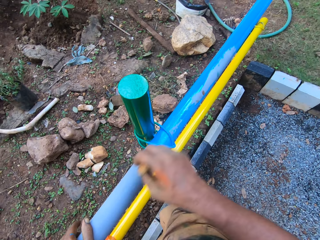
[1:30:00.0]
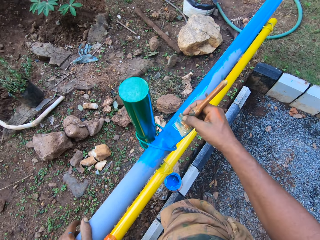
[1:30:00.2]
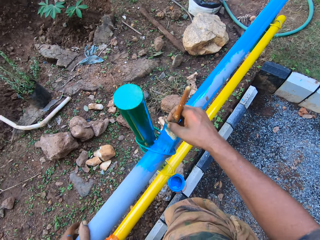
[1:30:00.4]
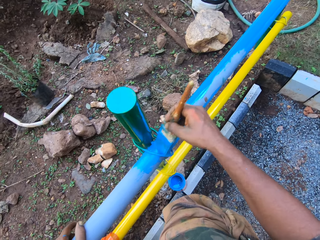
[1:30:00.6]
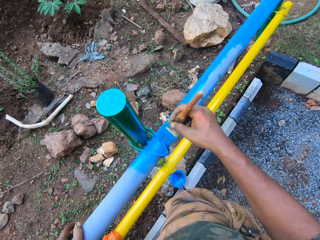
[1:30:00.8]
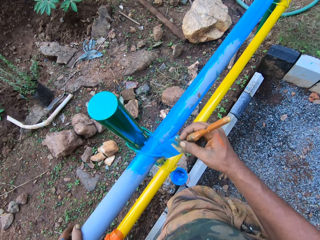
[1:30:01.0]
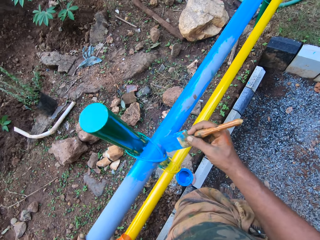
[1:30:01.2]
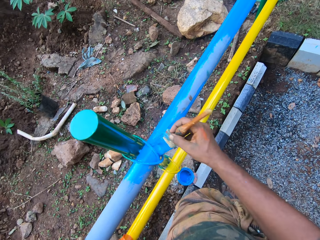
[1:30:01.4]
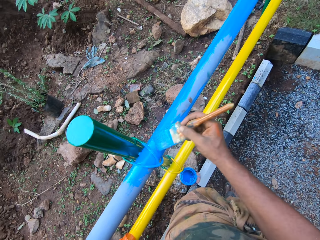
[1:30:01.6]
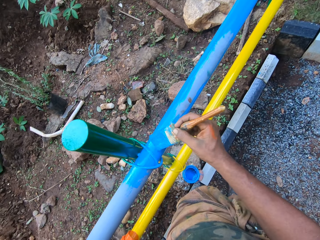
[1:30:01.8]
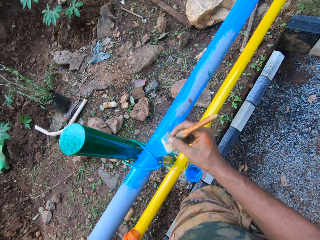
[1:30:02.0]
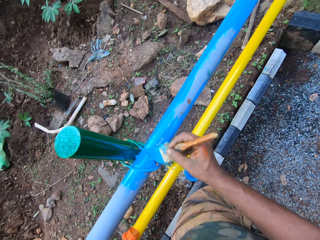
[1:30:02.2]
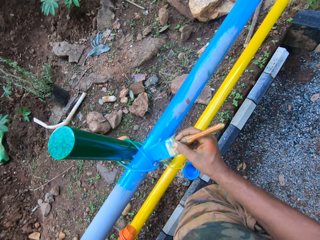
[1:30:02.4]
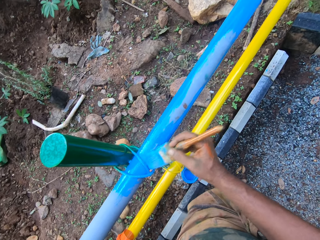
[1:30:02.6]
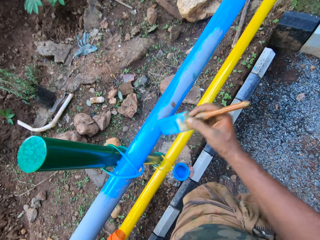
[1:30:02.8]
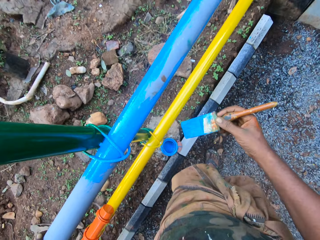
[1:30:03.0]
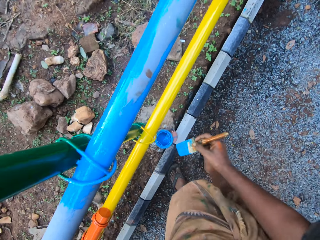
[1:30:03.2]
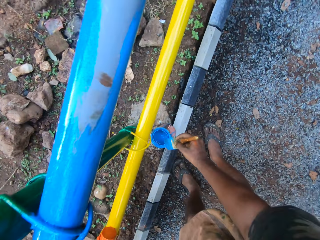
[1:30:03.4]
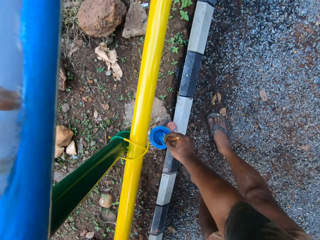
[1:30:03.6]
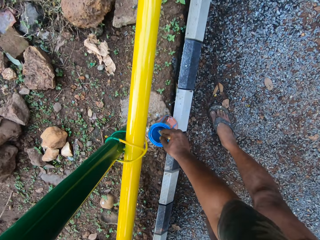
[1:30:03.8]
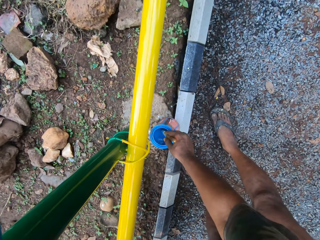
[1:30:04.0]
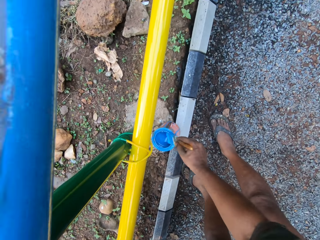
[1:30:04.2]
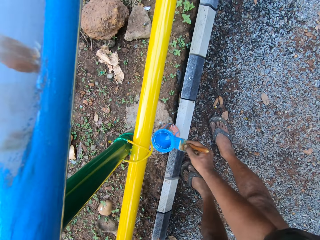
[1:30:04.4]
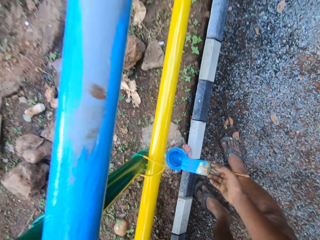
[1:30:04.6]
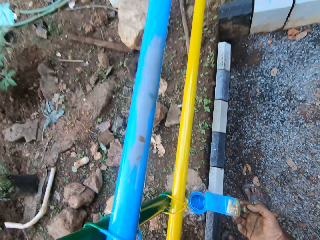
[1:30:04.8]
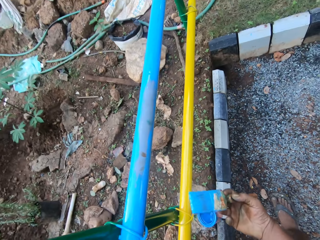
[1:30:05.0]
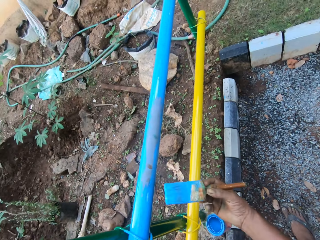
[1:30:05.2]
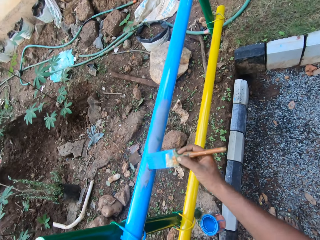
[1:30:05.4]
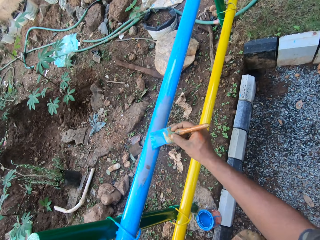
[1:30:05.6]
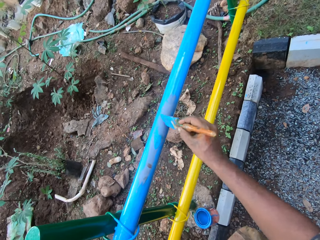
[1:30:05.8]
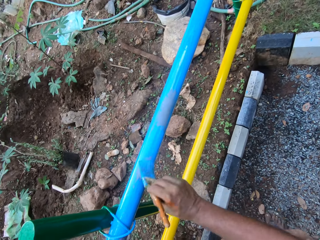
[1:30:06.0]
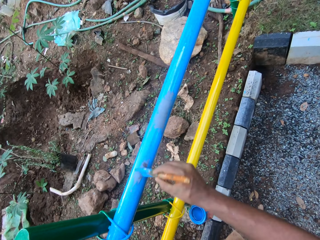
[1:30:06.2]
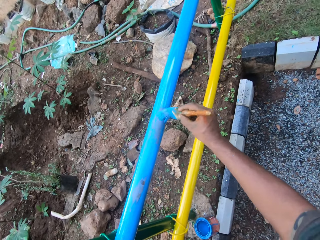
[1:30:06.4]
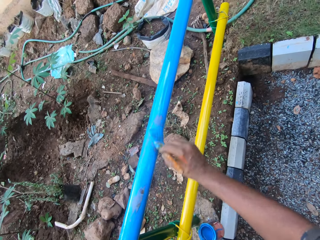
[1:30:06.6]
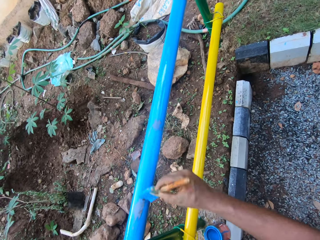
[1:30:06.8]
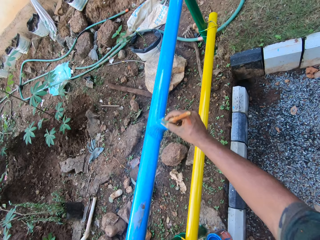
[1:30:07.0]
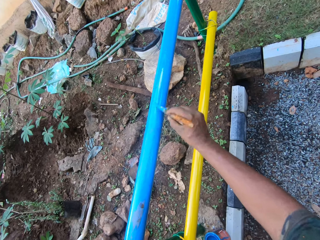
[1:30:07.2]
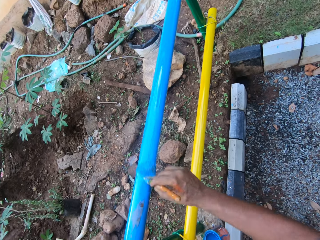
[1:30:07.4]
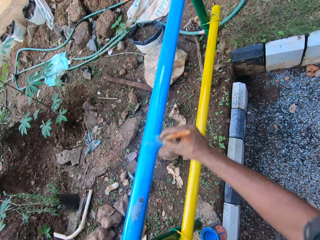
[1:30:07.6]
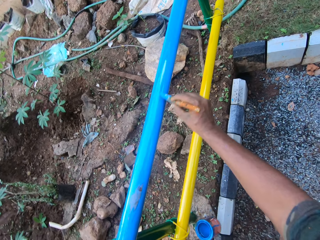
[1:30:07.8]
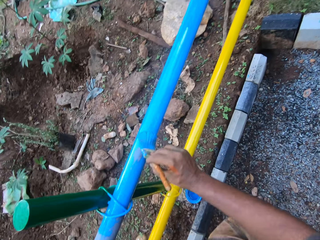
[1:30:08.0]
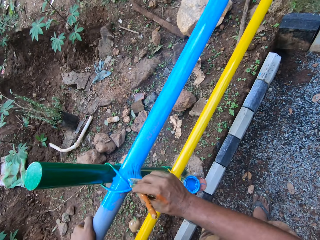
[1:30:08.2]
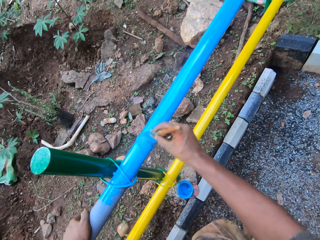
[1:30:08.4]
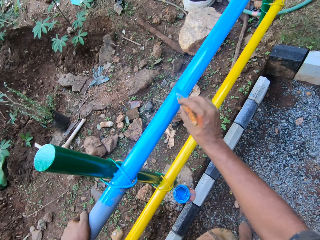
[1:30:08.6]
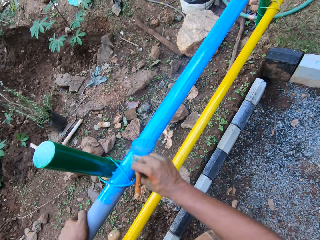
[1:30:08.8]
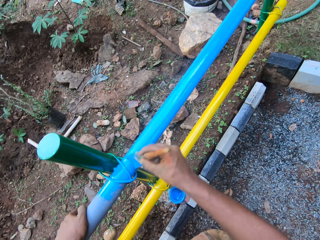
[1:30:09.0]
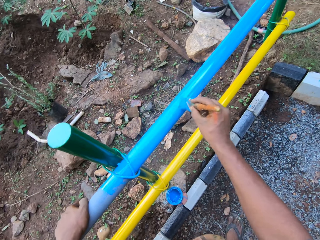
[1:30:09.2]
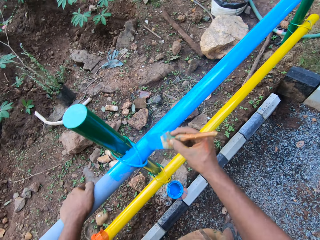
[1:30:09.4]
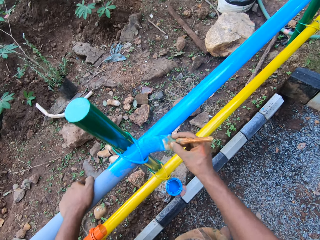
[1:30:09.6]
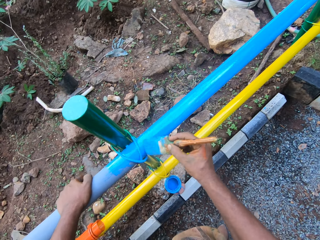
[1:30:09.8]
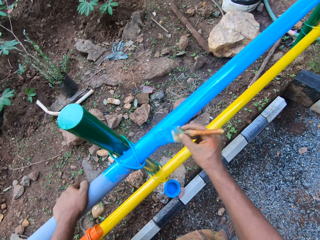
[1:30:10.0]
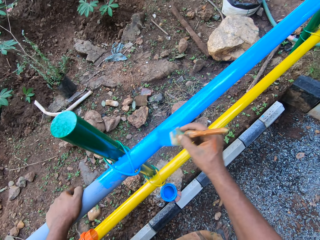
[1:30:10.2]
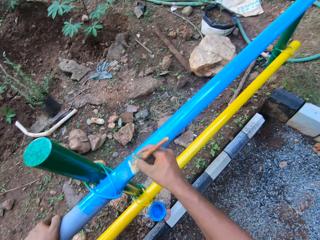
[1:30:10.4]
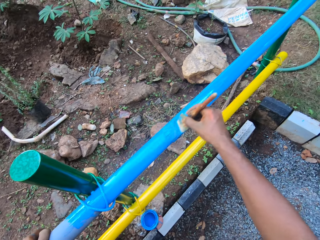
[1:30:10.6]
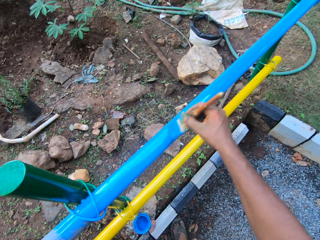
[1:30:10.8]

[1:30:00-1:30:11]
The camera wearer dips the paint brush in the paint can. They paint the metal rod.

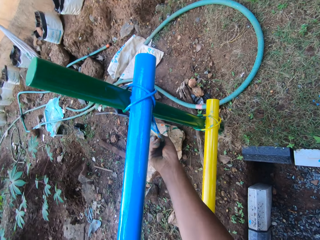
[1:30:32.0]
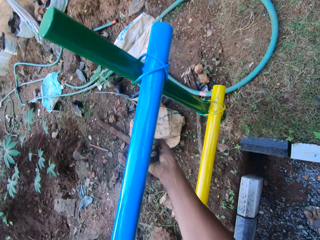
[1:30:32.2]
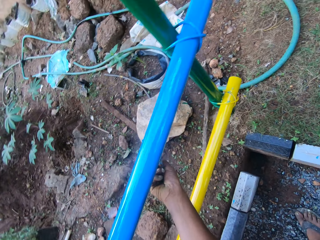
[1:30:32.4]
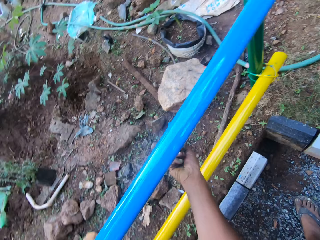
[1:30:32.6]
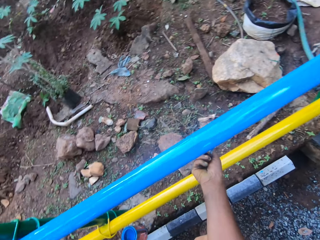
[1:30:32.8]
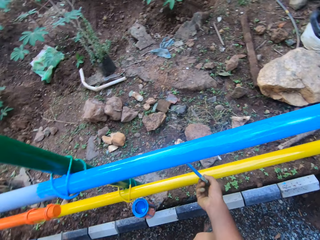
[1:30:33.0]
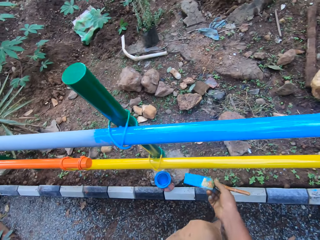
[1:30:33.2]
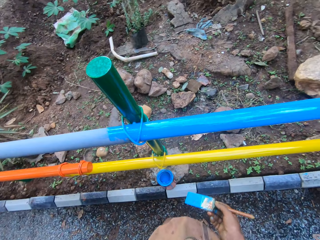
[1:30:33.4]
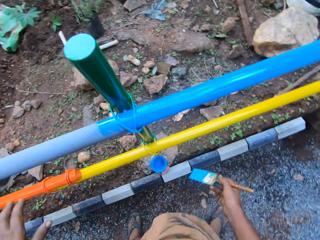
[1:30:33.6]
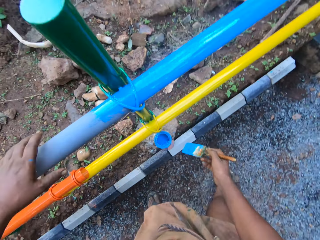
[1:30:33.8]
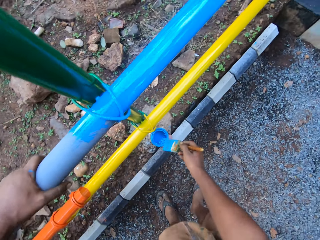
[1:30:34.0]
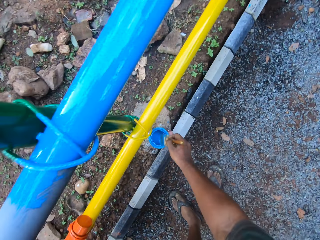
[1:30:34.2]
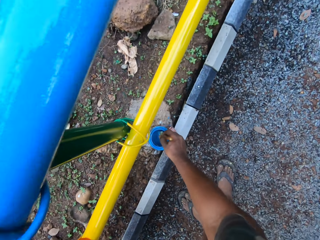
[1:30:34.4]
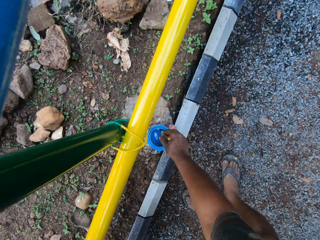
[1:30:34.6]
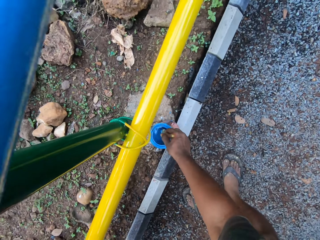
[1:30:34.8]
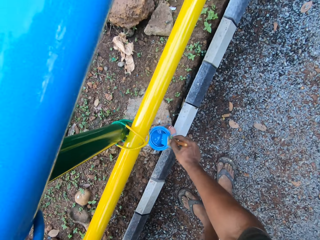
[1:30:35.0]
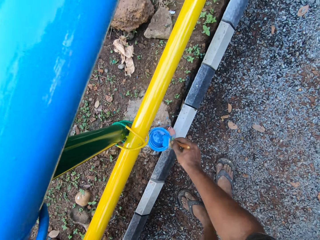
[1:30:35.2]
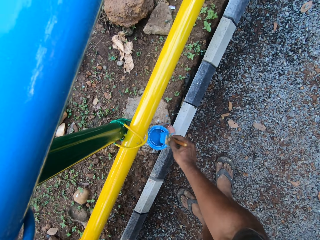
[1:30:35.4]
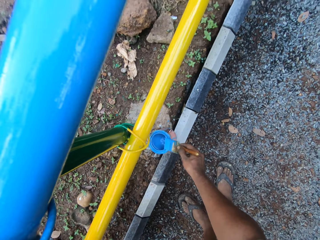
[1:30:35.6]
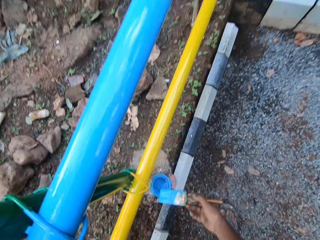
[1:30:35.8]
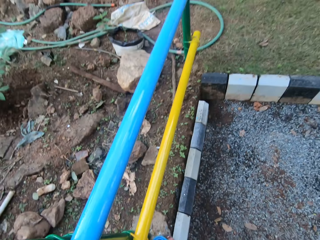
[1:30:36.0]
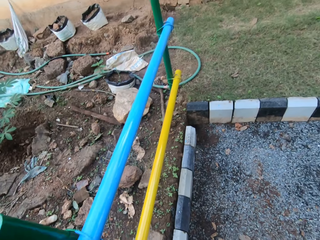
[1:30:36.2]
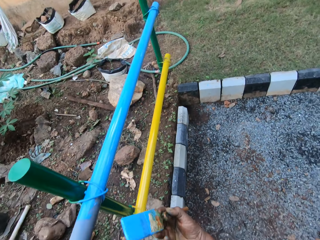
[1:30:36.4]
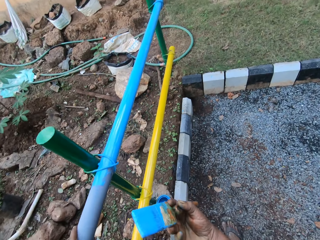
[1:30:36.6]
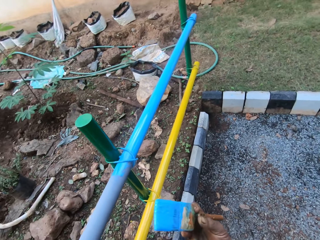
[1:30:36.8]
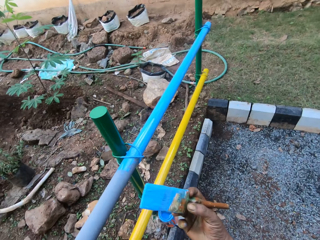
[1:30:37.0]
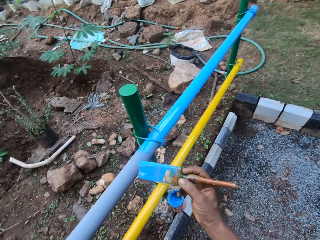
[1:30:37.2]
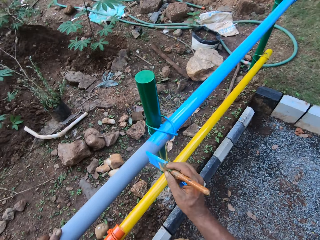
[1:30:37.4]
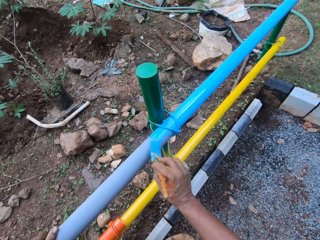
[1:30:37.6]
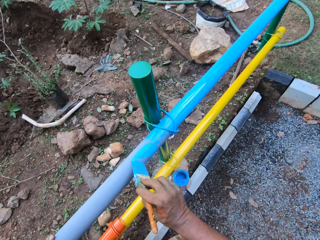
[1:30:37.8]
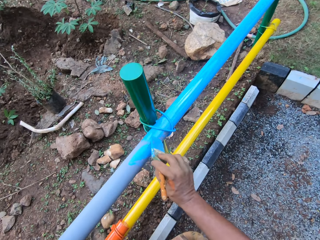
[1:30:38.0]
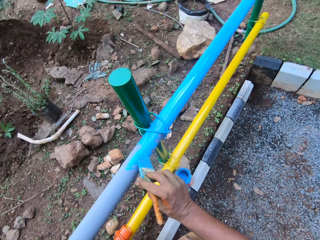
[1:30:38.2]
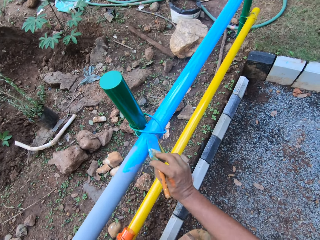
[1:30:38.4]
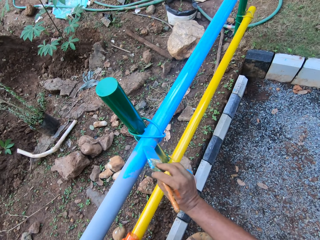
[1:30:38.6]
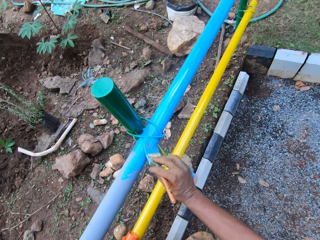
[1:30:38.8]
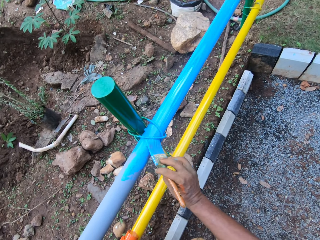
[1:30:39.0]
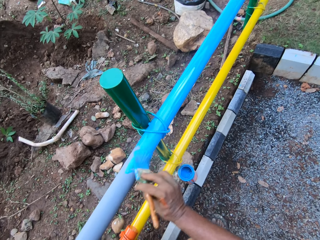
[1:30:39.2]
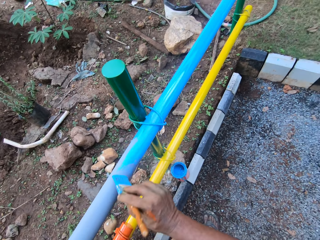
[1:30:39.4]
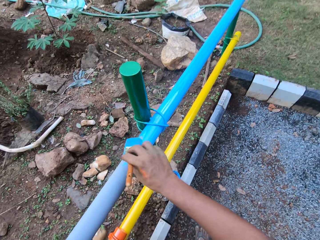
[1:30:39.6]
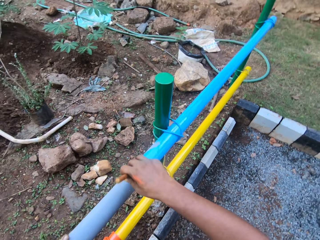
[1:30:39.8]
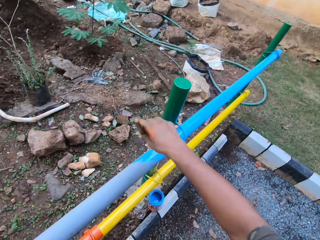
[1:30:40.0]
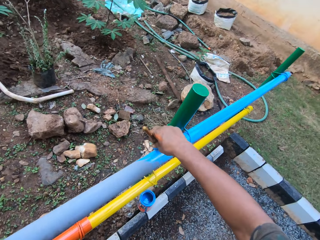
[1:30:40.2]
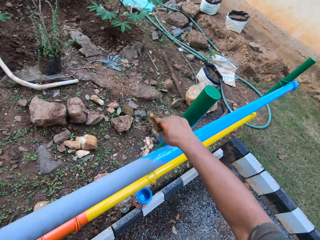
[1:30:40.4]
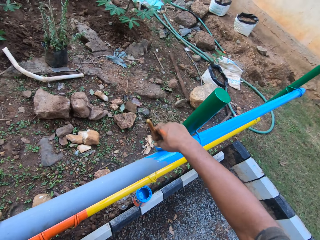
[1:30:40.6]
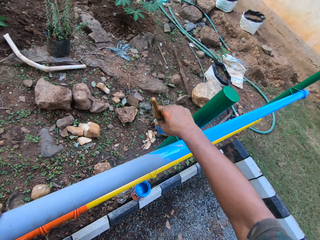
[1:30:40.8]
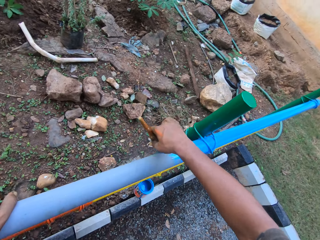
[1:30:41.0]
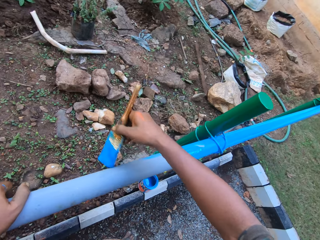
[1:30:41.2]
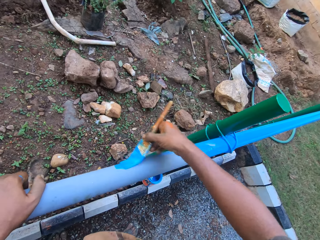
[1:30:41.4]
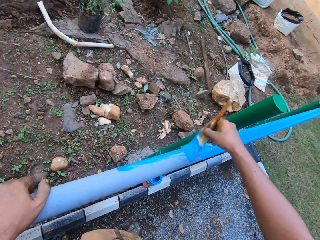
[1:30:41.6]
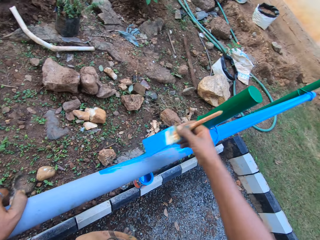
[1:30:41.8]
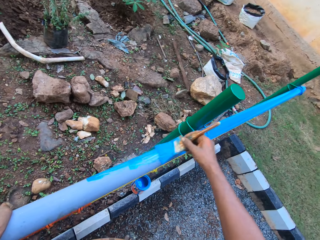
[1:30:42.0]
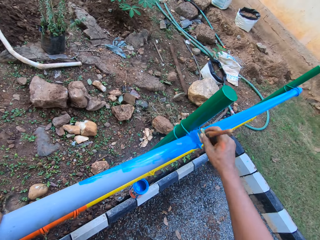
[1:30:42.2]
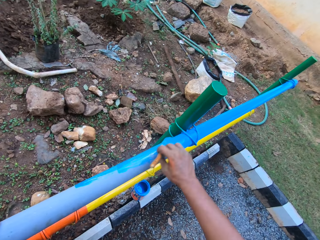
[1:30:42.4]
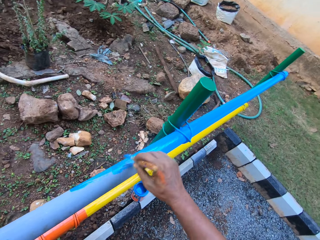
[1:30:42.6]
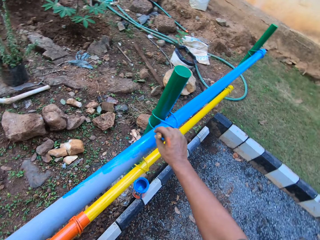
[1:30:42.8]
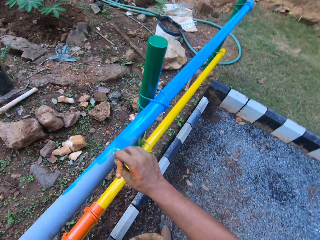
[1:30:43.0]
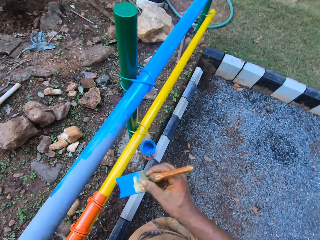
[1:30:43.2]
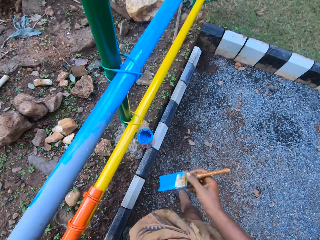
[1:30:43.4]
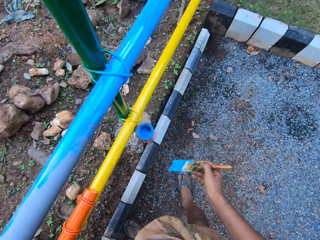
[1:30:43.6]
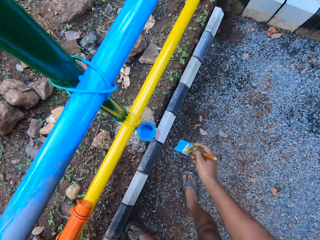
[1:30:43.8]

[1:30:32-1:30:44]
The camera wearer dips the paint brush in the paint can. They paint the metal rod.
